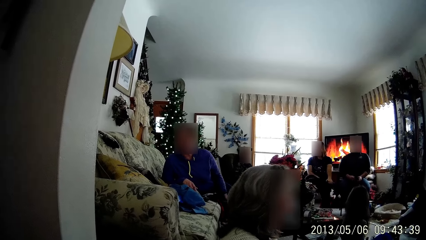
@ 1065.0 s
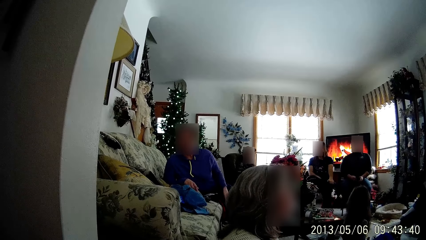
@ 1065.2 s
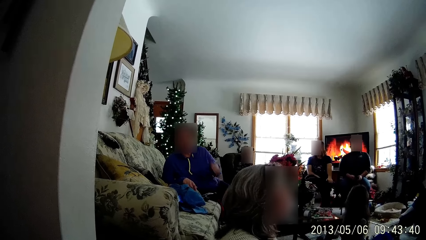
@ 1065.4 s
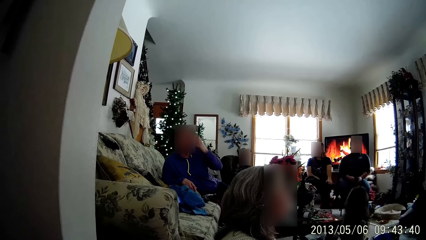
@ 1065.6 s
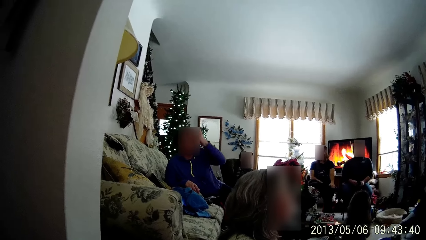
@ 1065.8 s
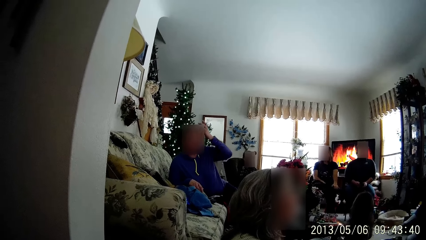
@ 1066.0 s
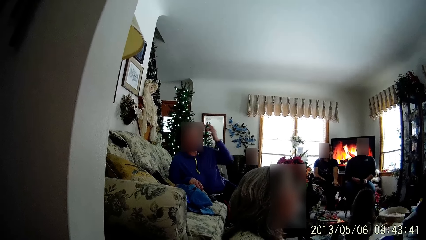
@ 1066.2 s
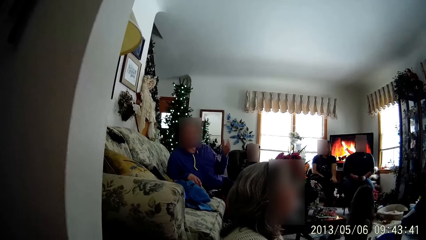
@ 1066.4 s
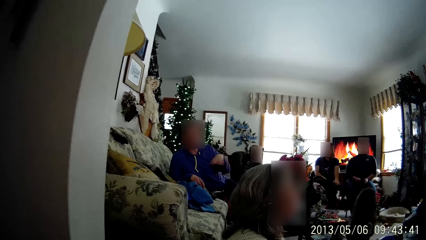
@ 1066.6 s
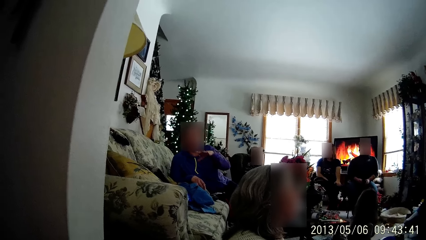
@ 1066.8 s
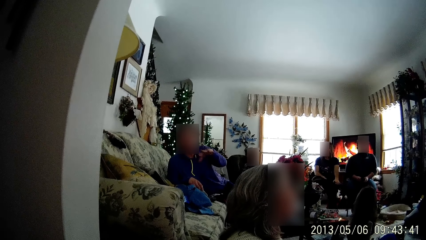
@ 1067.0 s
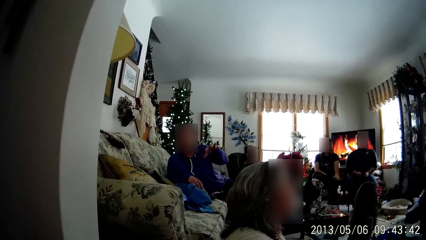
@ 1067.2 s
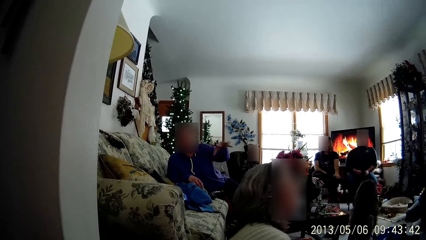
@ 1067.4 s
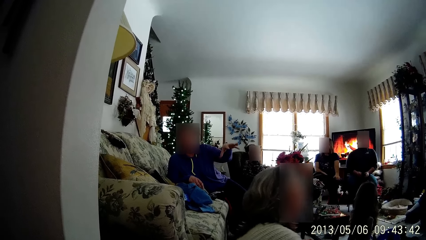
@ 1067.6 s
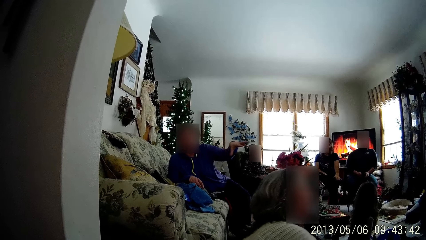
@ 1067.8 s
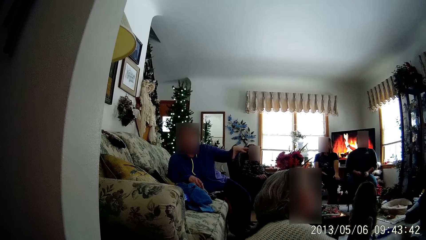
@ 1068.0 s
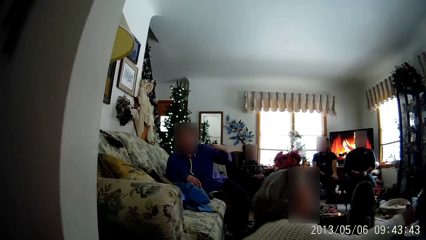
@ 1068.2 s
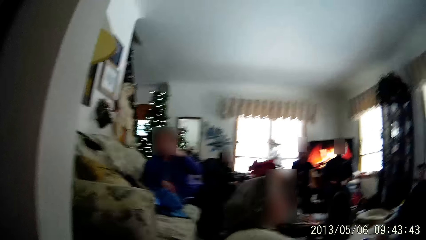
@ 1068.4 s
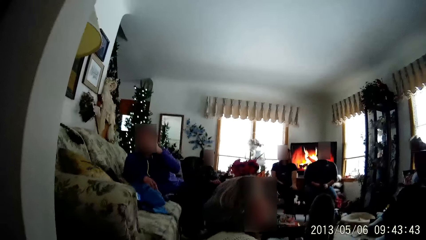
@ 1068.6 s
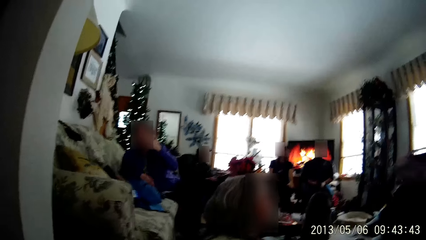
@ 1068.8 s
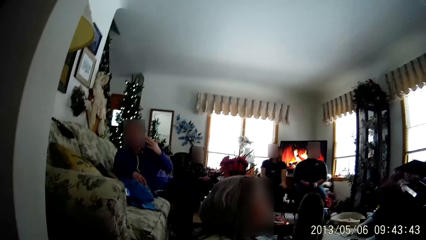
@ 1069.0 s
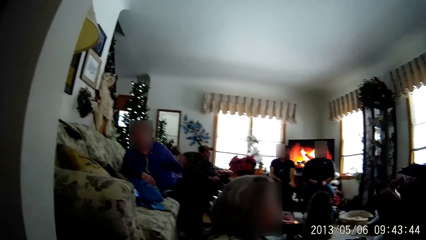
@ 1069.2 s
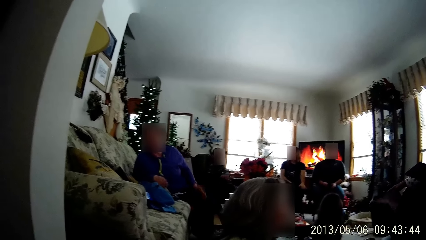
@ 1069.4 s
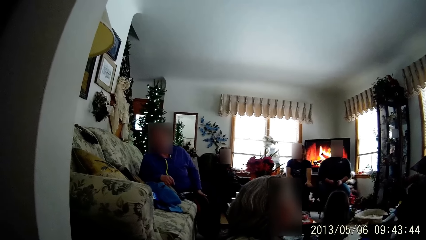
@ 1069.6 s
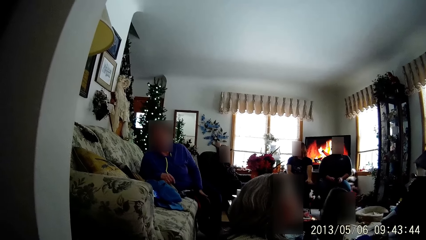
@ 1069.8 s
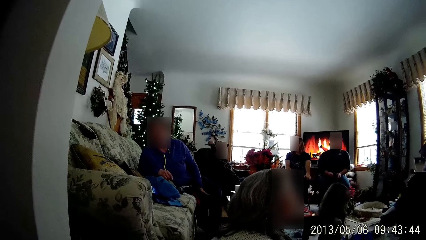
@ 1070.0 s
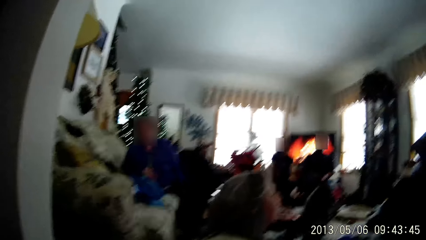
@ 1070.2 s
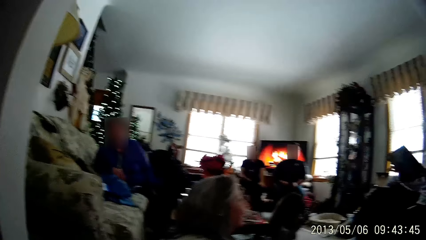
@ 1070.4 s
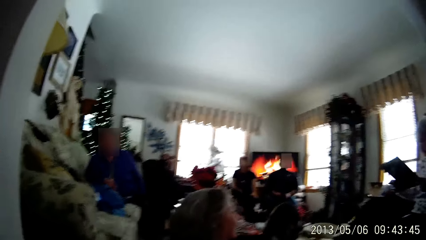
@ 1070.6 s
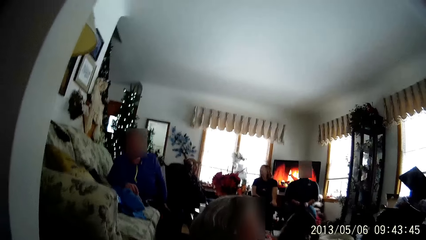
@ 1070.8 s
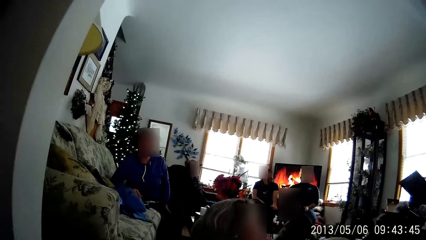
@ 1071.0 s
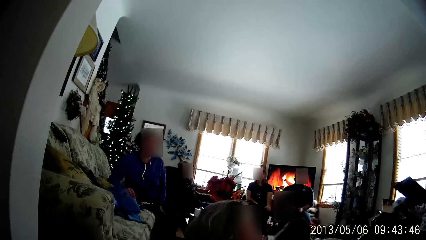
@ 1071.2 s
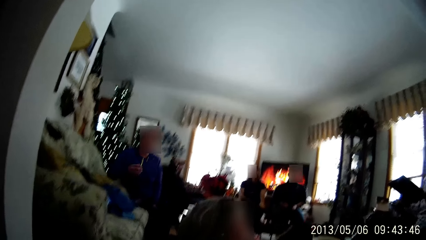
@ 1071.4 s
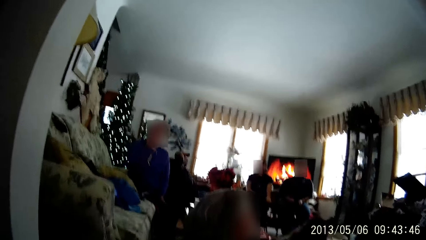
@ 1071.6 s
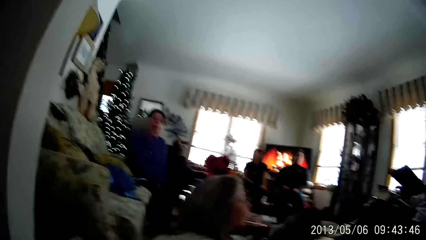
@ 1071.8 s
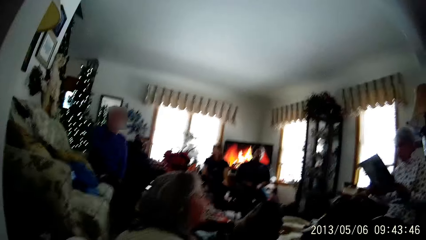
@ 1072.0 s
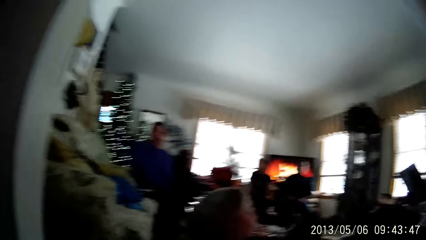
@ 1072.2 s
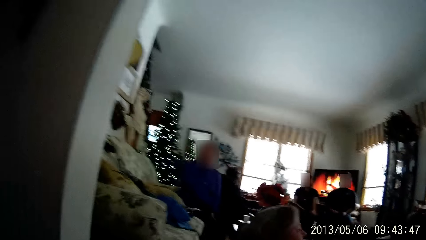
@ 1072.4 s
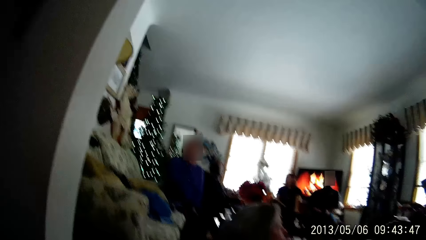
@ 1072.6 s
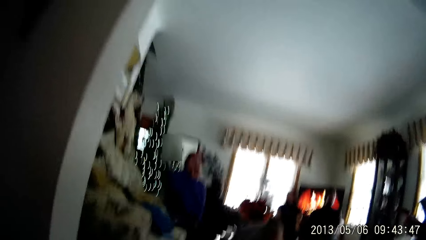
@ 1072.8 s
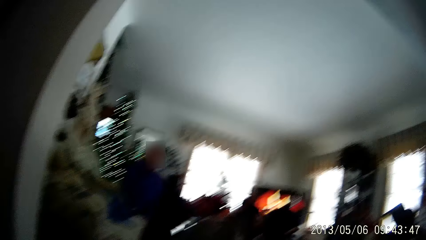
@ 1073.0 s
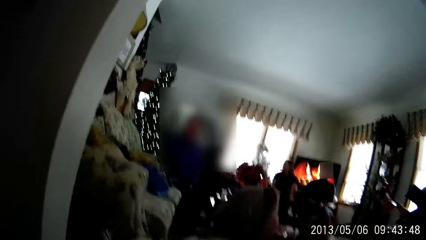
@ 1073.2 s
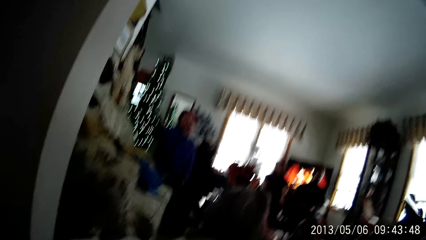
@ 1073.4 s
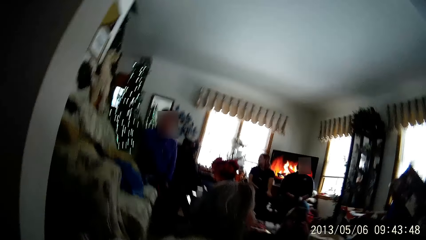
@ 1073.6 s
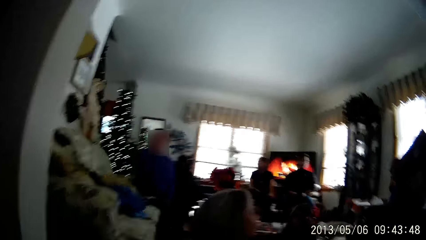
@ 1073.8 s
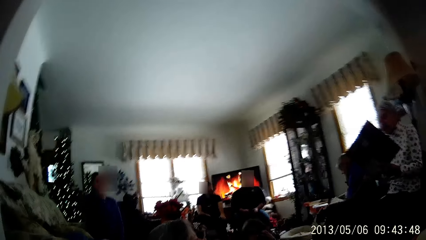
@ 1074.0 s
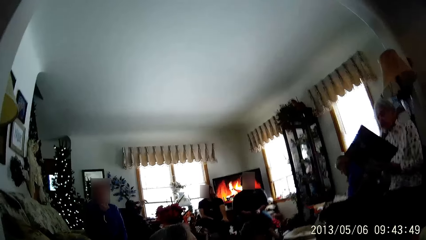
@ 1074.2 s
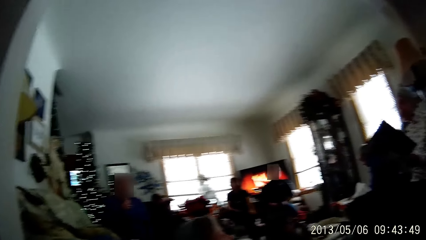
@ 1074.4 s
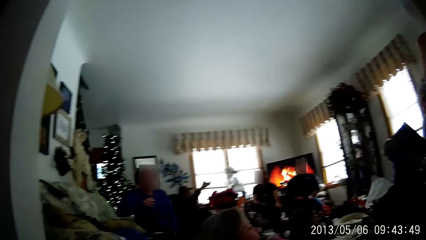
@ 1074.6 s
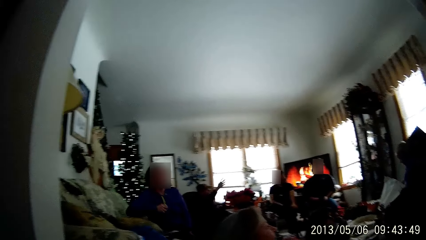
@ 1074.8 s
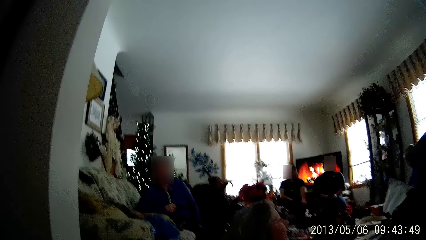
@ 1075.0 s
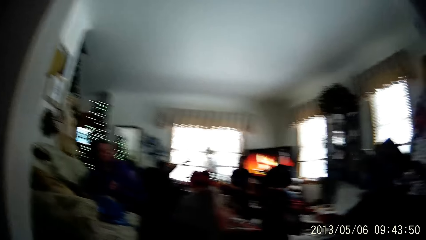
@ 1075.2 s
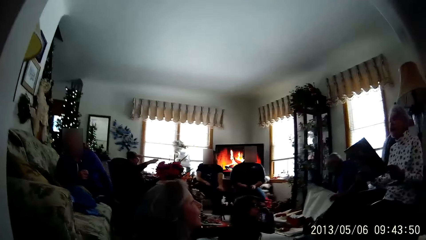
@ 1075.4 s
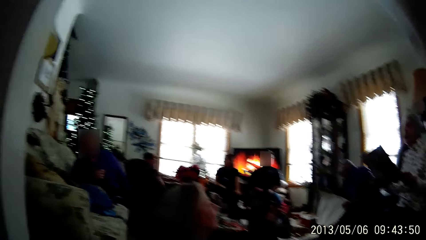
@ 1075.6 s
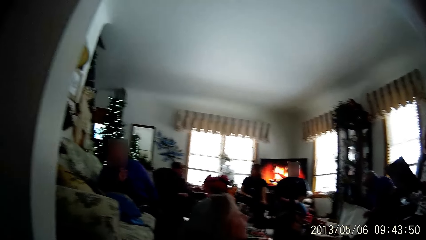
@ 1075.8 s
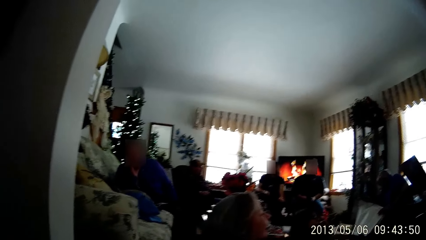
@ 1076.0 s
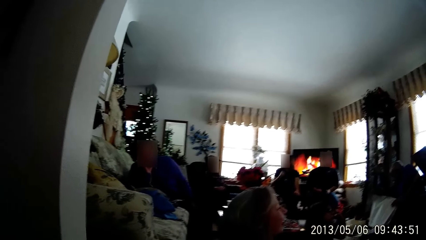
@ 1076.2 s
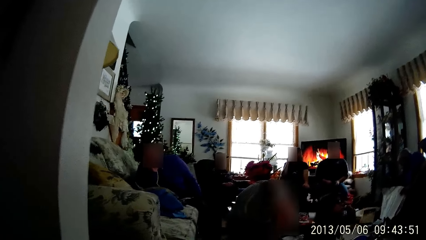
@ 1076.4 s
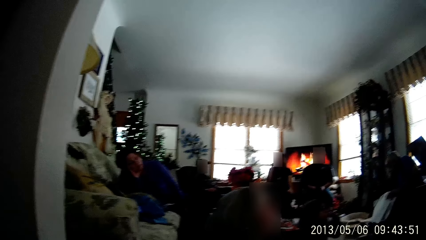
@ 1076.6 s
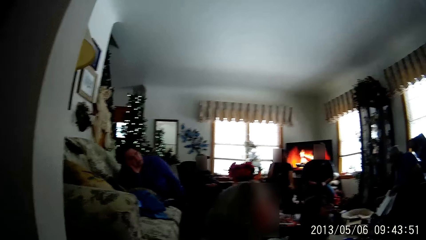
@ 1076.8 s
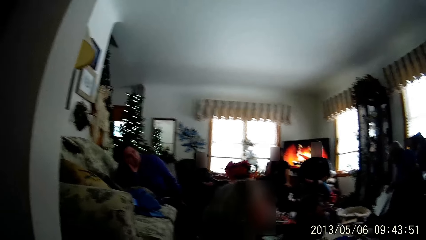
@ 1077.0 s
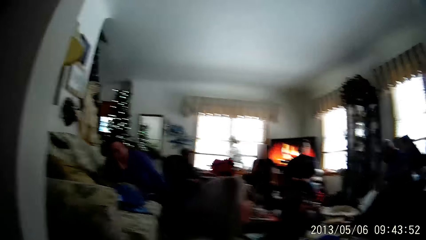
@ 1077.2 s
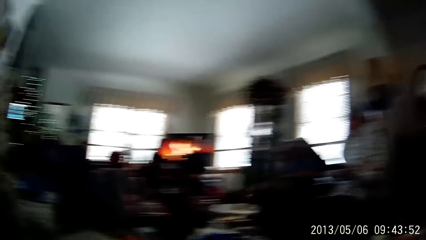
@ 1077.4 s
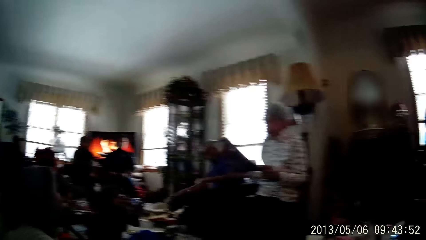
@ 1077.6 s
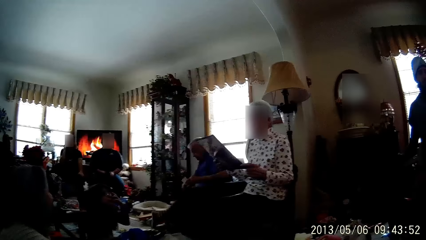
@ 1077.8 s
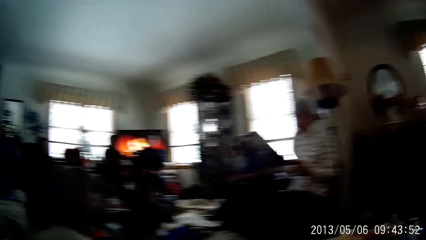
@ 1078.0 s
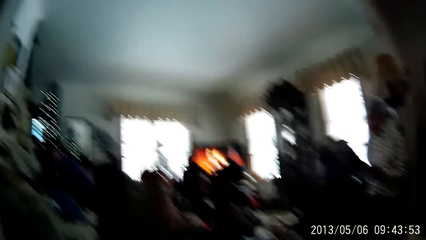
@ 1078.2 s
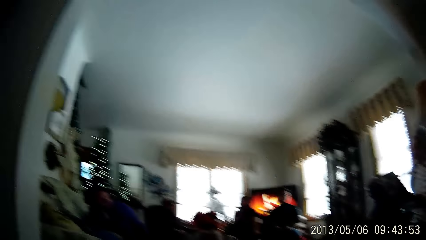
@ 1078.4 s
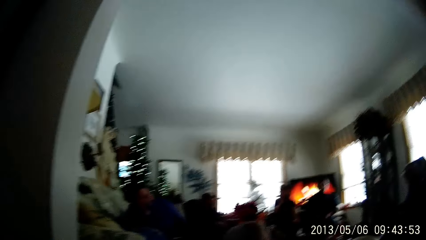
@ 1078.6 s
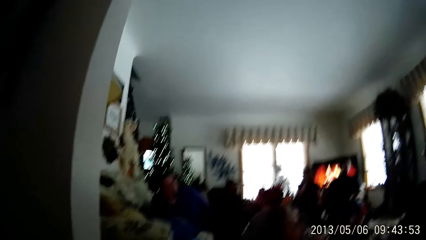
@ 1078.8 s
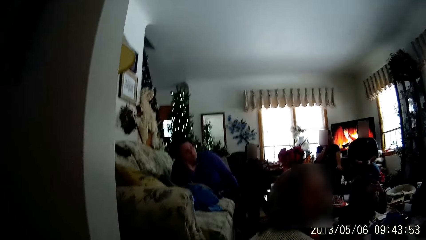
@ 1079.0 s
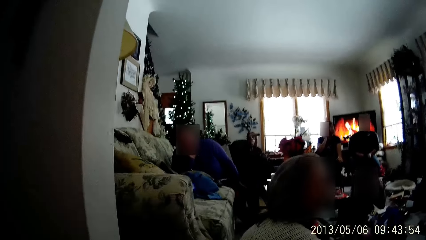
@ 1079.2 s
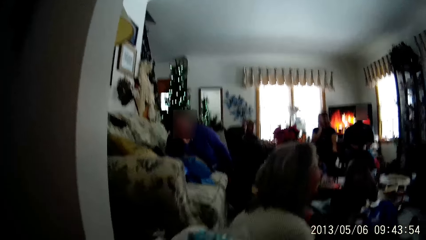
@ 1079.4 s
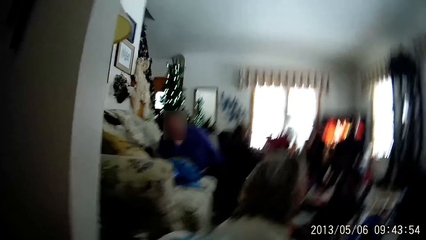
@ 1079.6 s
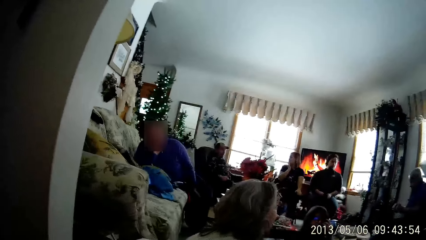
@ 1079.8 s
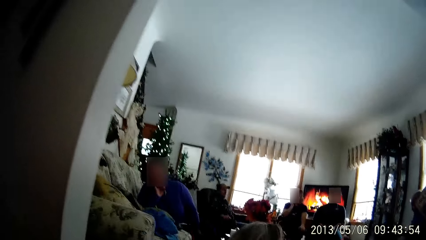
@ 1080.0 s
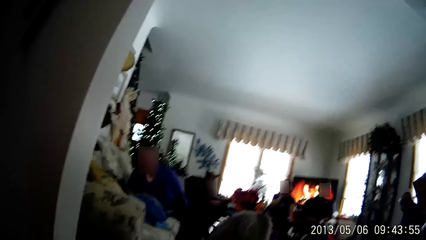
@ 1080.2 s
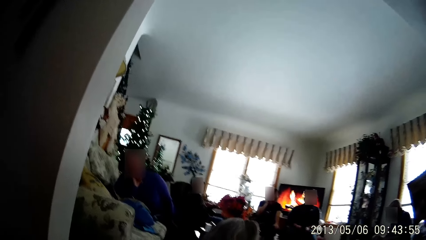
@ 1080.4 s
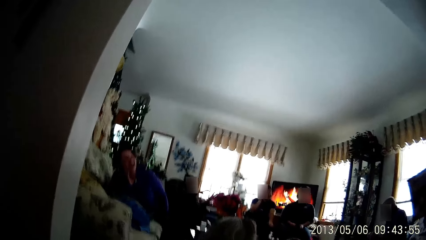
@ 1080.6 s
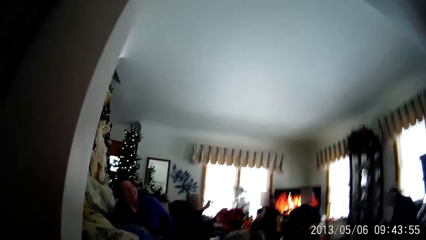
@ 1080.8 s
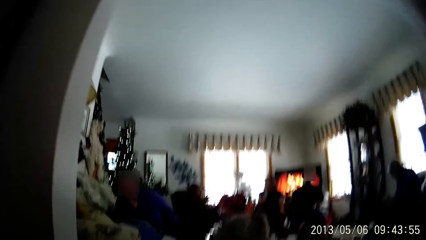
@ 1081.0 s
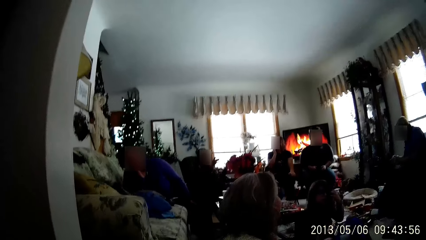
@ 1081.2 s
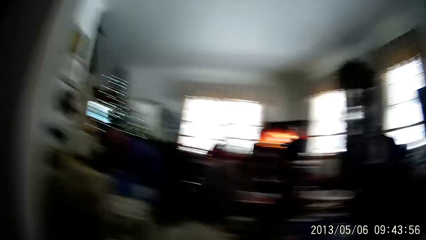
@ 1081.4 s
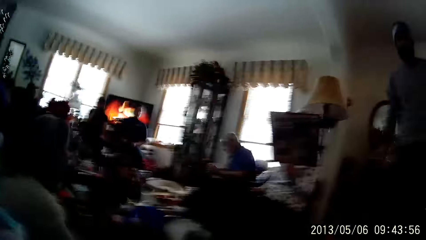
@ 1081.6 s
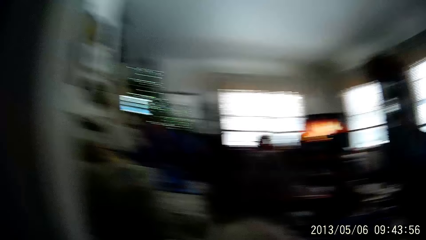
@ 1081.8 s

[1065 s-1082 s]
A person straightens the hair, sways a hand, and touches the face. The woman drops the gift wrapper on the floor with her right hand. The person converses with the camera wearer. The woman holds the gift with both hands. The person touches the face. The man drops the gift pack on the floor with both hands. The person leans on the couch, touches the face, and converses with the camera wearer.
